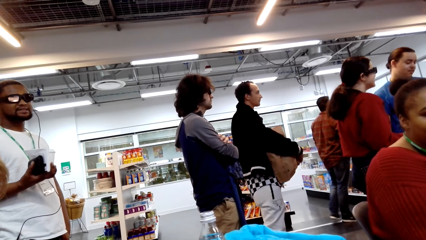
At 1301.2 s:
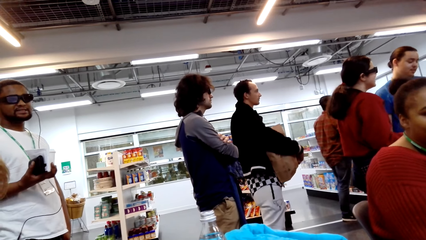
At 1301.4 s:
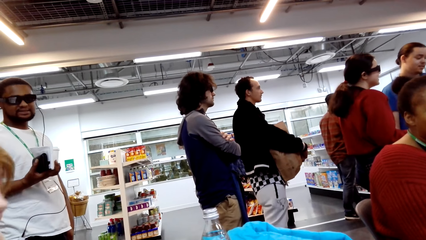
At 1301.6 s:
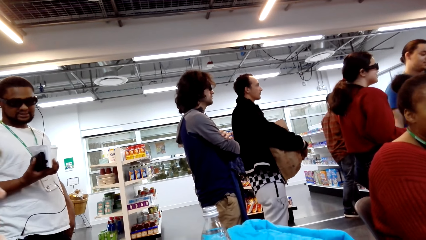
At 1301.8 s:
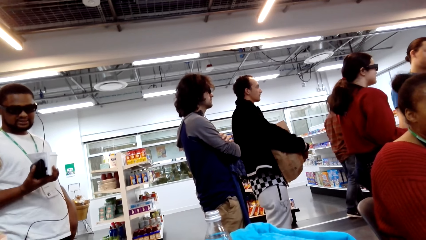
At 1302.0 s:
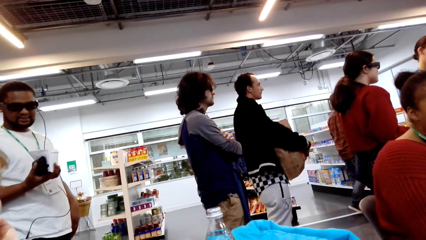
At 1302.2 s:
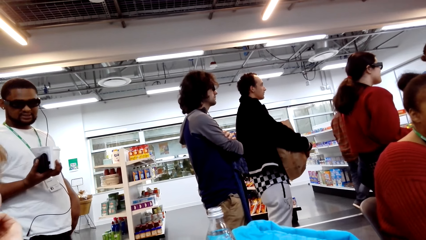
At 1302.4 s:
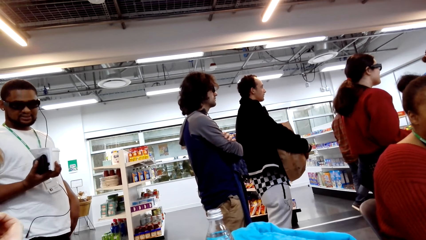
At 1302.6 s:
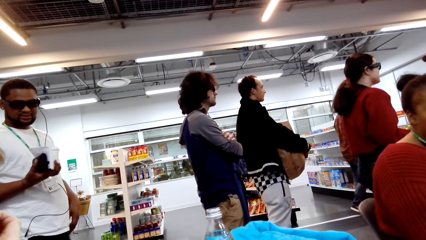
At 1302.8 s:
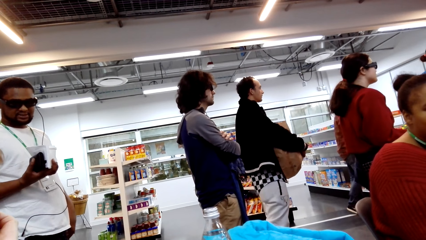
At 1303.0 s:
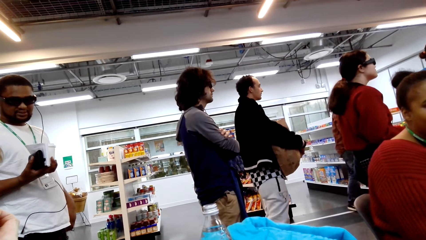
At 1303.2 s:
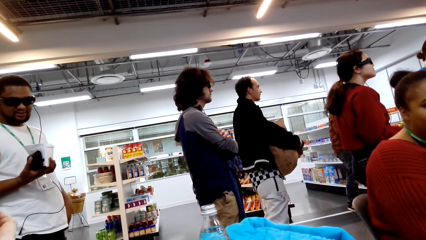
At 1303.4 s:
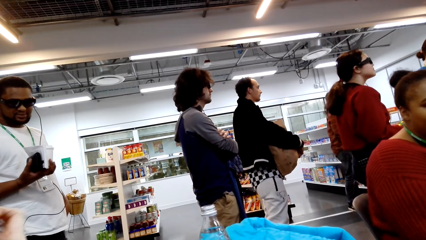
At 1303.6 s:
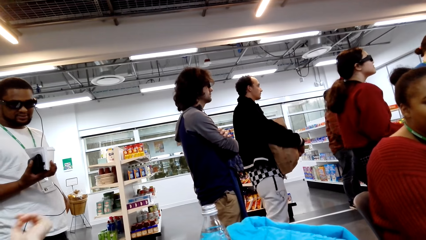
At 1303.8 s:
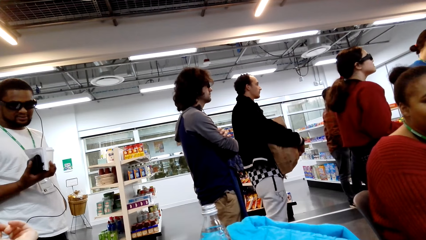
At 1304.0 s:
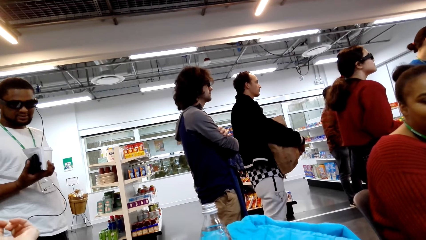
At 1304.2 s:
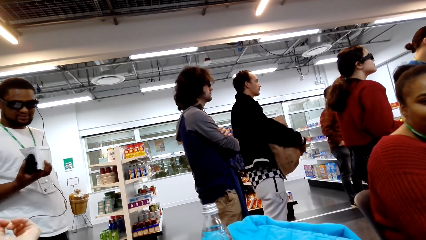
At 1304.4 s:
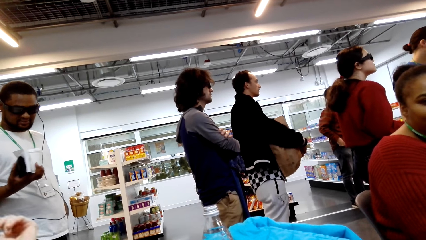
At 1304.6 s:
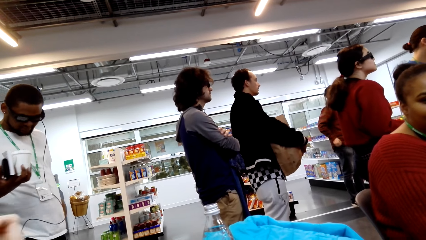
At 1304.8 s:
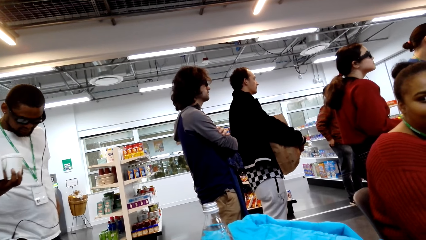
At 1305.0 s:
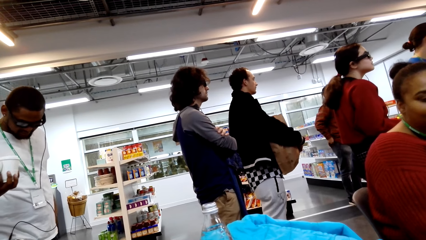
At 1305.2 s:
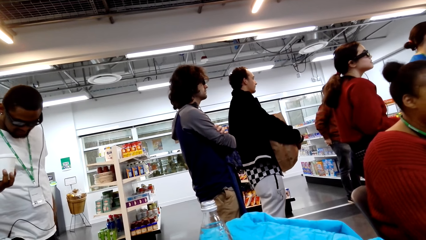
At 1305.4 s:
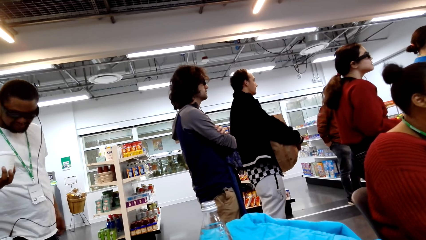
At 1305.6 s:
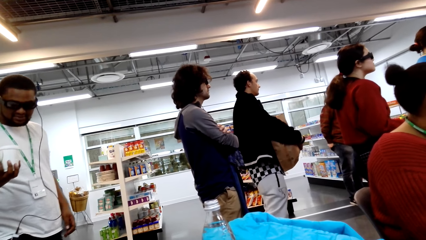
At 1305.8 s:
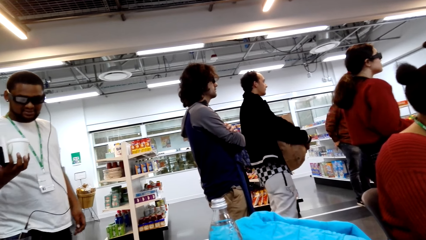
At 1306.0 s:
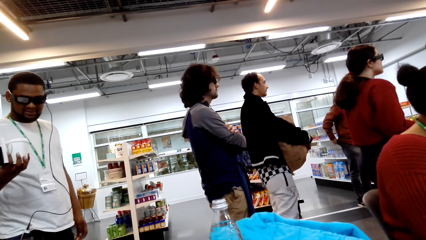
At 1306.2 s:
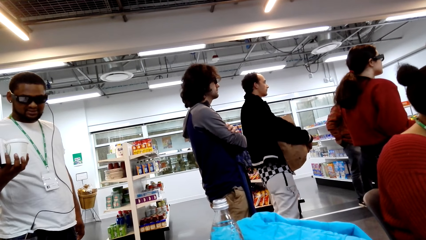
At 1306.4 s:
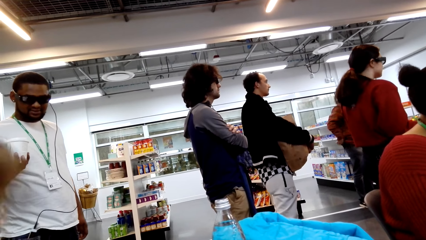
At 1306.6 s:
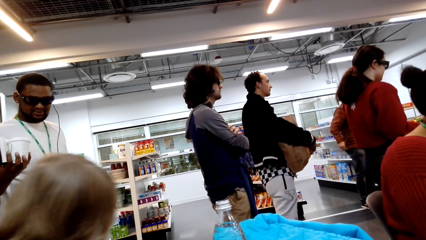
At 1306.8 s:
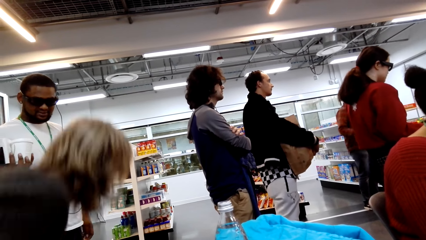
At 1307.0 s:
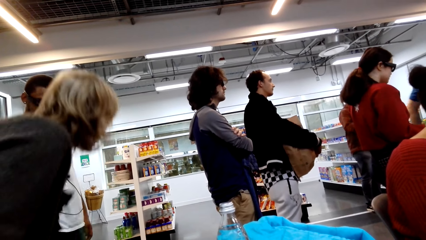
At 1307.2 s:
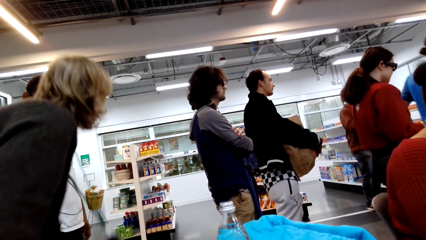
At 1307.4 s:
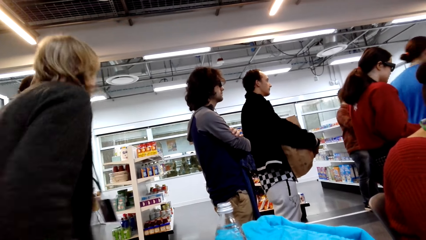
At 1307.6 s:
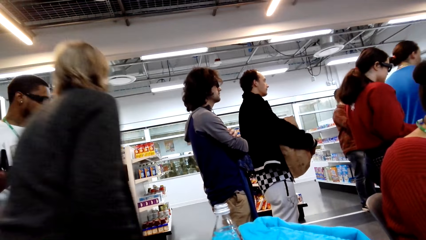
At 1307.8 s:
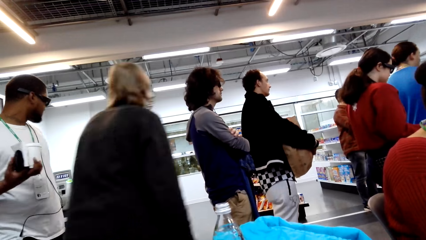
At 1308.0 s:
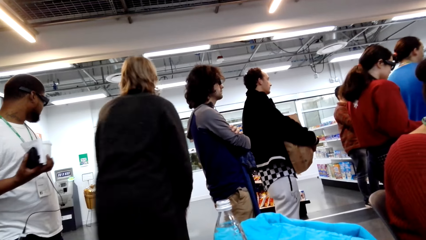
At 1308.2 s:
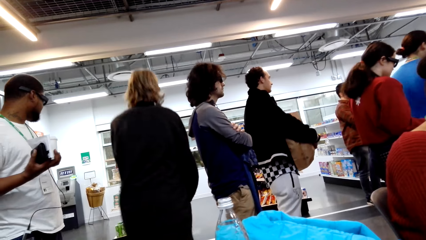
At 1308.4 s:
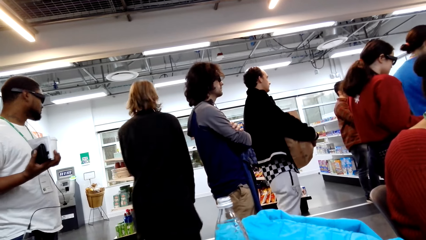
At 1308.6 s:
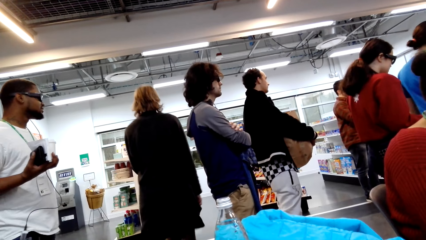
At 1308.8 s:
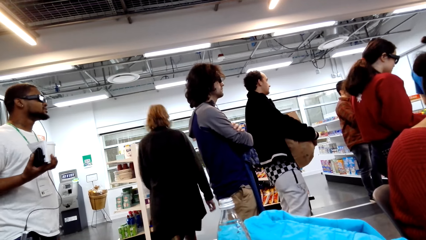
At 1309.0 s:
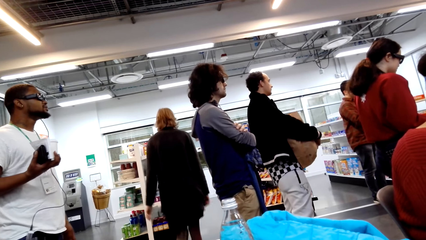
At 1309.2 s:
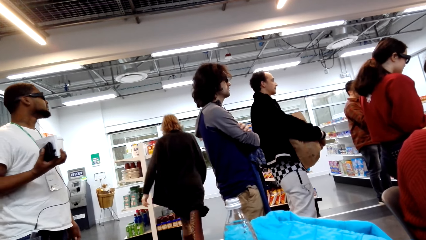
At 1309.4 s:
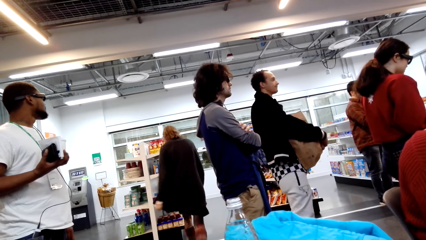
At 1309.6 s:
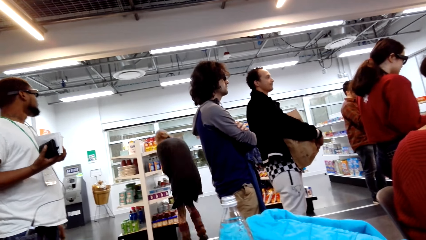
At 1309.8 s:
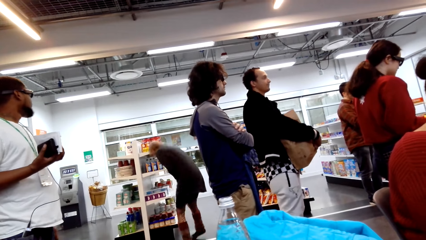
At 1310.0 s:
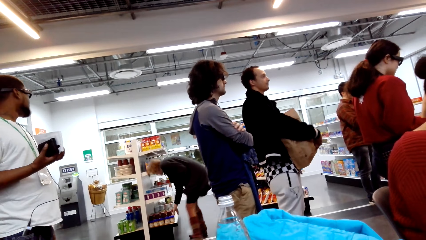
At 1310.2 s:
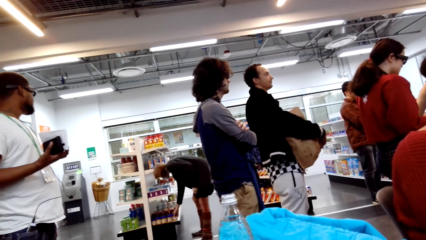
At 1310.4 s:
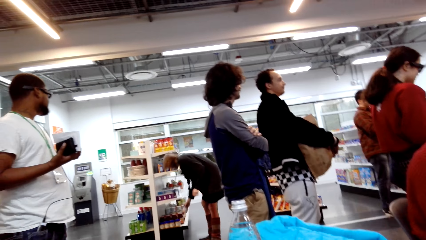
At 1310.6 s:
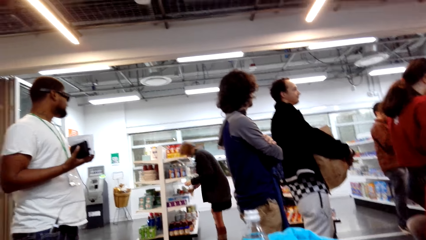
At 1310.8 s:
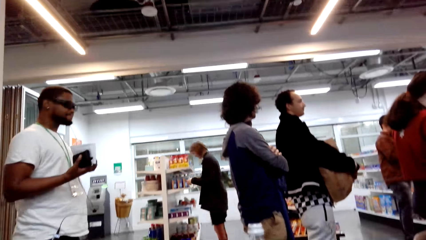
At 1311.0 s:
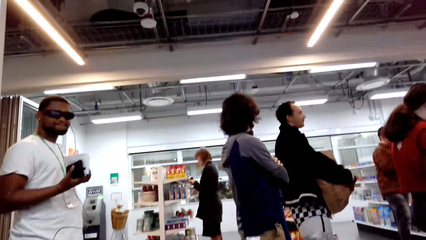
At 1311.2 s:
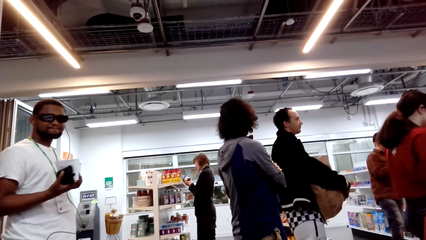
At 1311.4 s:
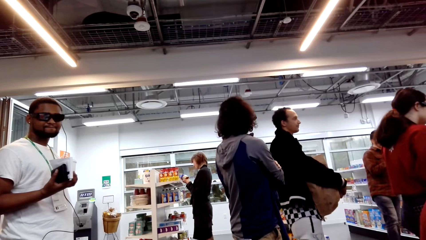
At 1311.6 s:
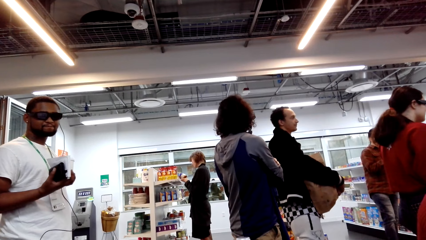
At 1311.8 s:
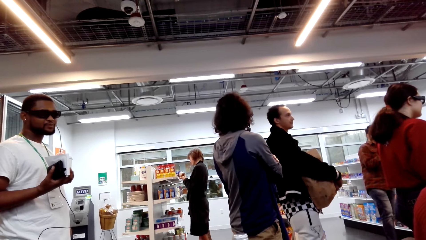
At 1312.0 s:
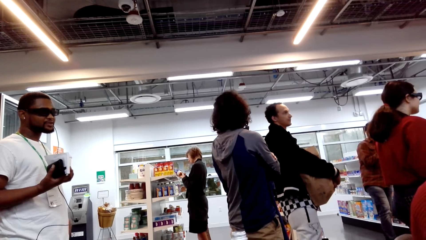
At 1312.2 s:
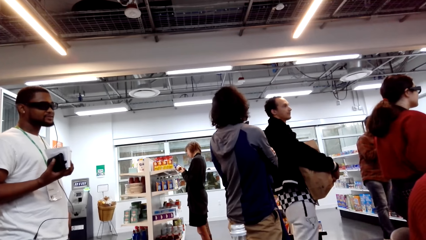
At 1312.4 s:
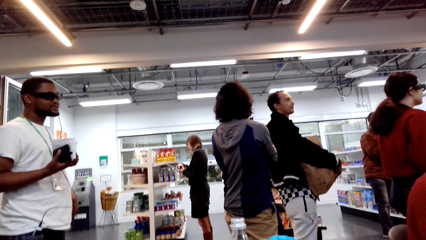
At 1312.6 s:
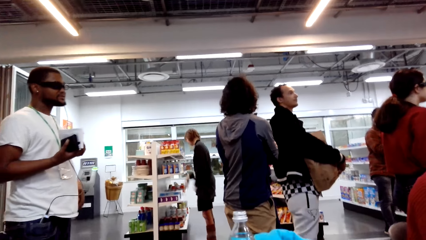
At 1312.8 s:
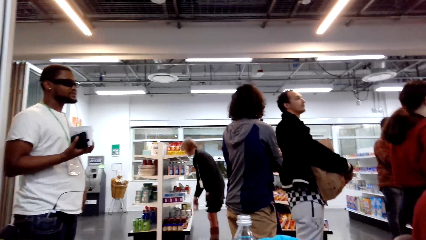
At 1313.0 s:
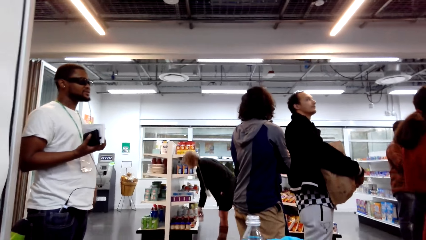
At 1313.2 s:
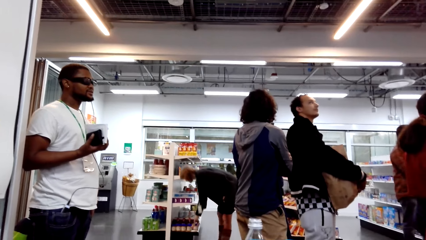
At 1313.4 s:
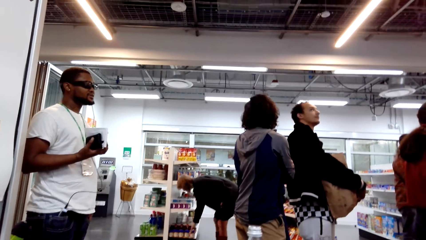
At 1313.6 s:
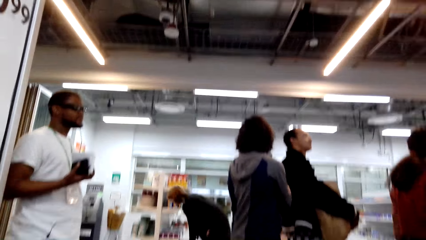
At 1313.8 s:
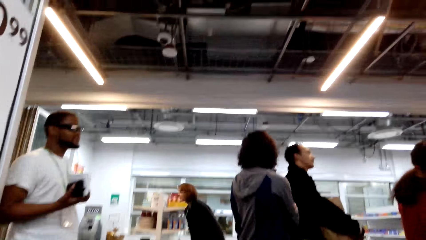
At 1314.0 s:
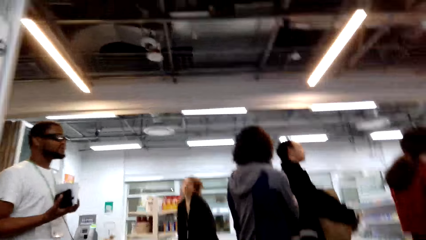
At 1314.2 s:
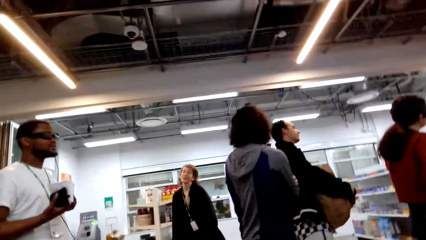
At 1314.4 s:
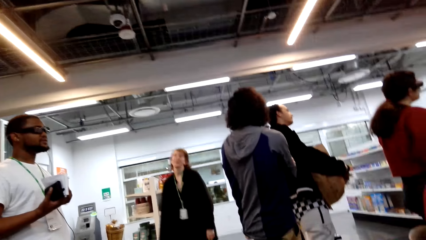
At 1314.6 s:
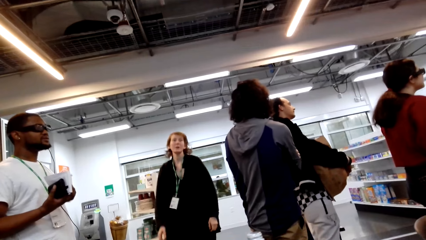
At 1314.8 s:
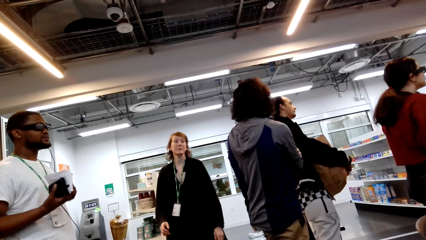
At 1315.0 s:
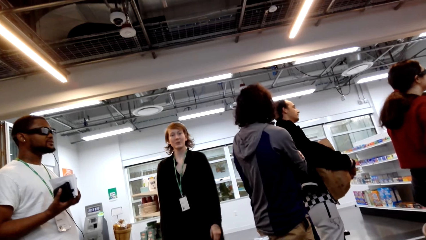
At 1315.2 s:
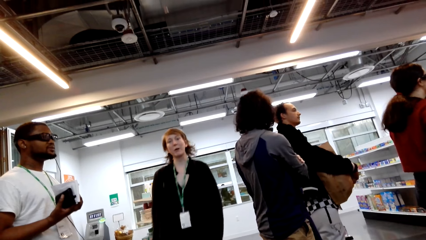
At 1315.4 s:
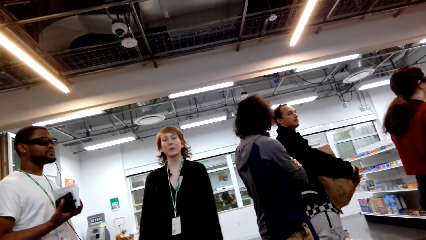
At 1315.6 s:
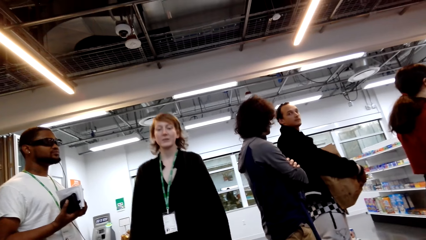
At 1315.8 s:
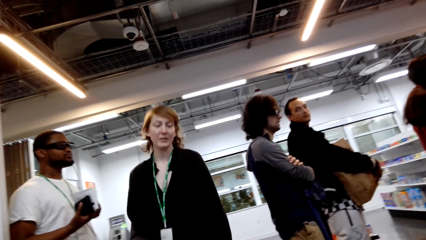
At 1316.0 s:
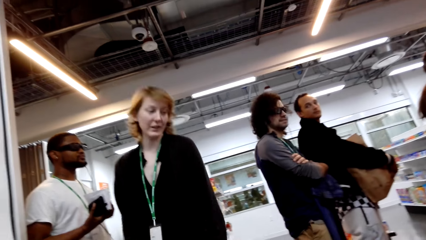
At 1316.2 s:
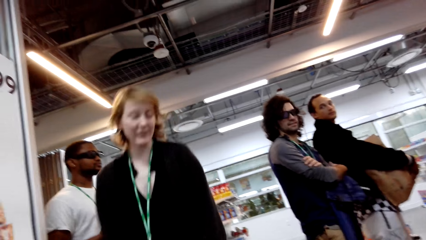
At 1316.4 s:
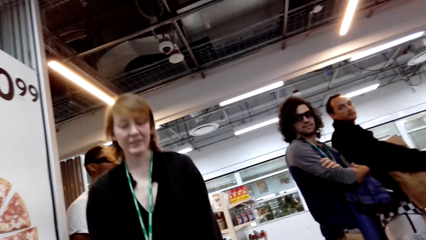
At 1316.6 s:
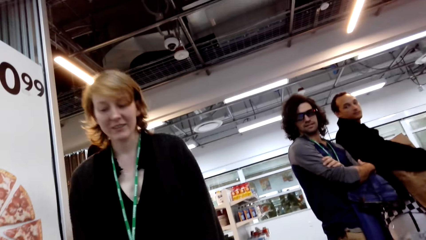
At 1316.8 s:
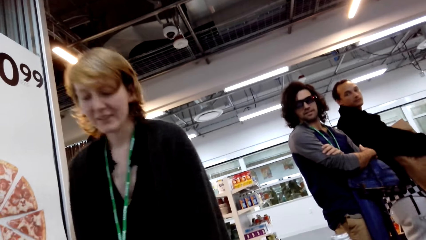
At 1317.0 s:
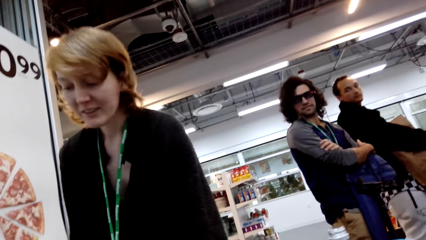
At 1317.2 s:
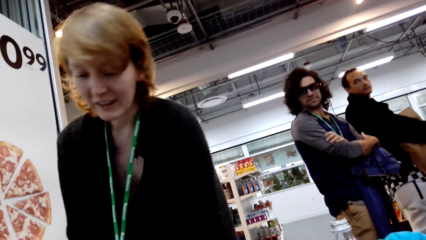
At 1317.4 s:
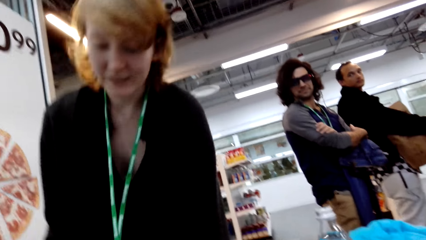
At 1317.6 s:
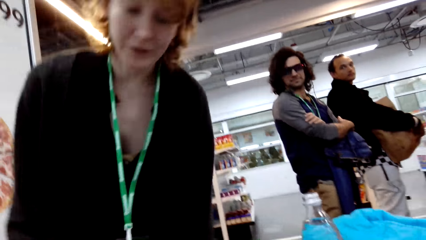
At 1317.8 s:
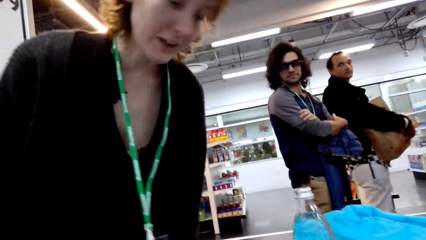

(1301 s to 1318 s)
A woman walks away. The woman moves around. The woman picks up a food item. The woman puts the item back on the shelf. The woman walks towards the camera wearer.
